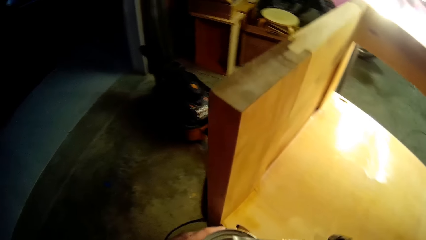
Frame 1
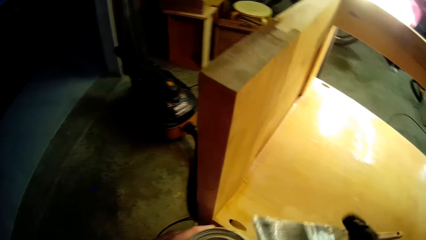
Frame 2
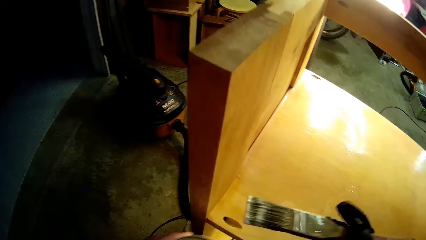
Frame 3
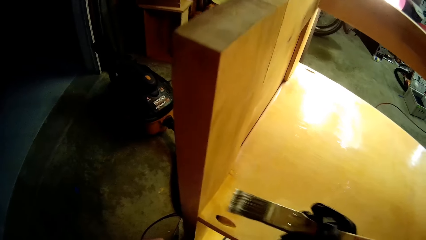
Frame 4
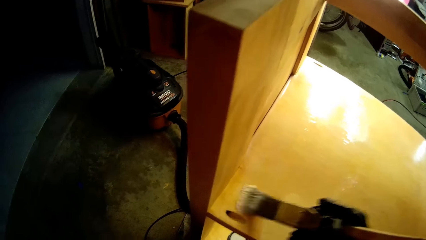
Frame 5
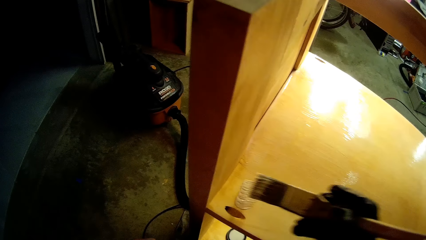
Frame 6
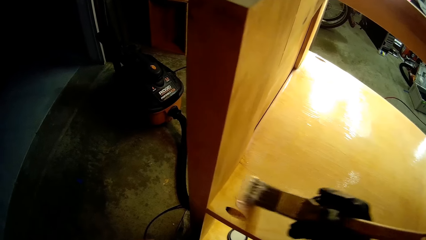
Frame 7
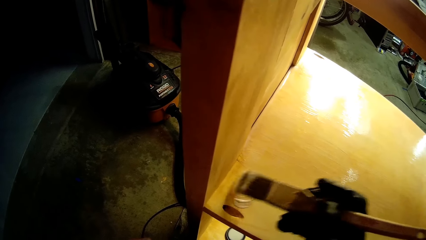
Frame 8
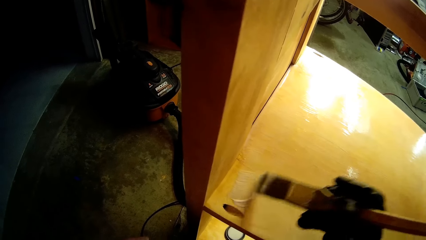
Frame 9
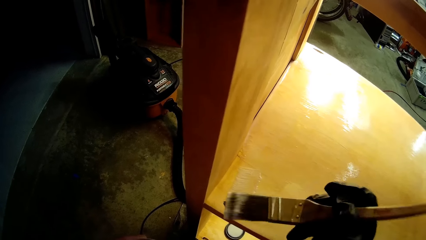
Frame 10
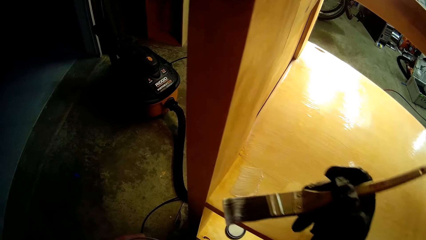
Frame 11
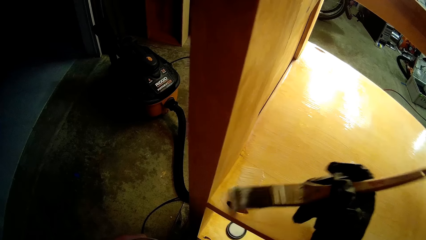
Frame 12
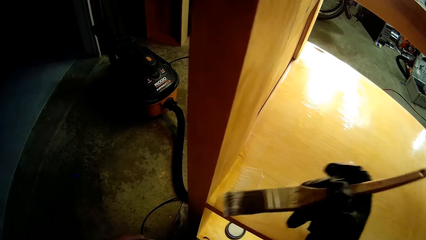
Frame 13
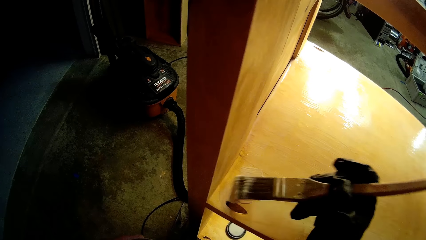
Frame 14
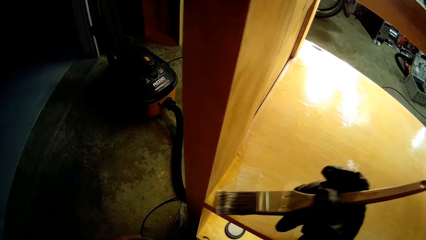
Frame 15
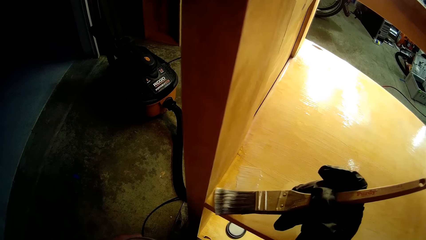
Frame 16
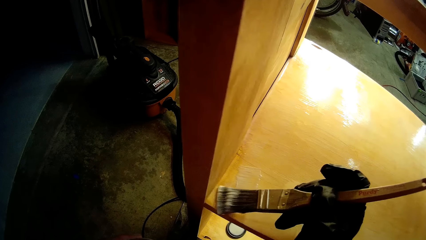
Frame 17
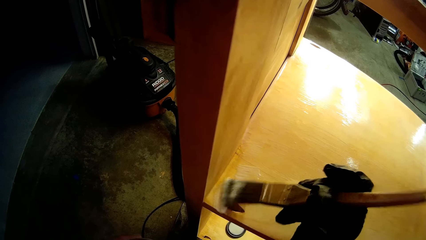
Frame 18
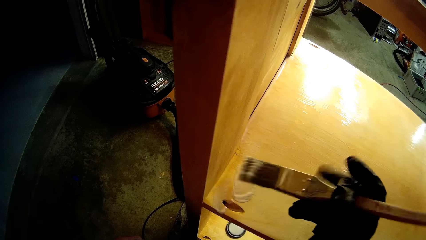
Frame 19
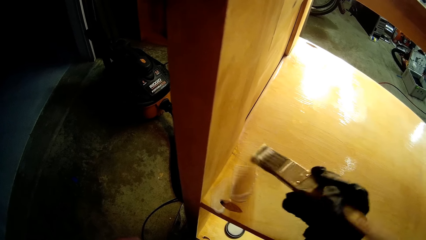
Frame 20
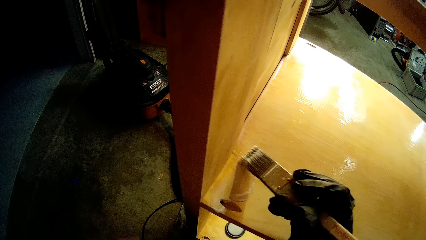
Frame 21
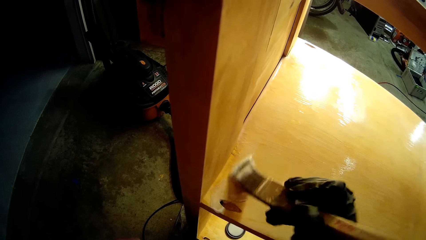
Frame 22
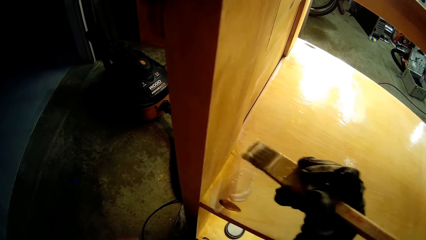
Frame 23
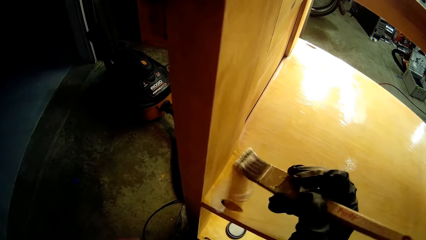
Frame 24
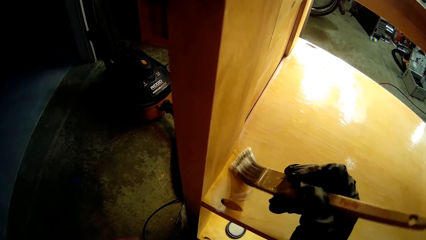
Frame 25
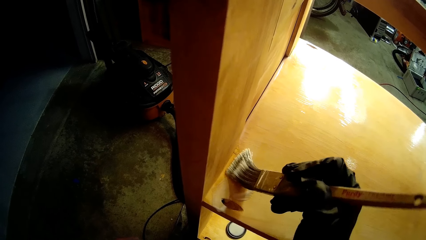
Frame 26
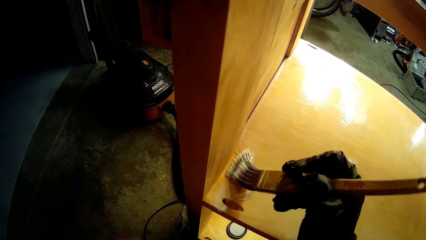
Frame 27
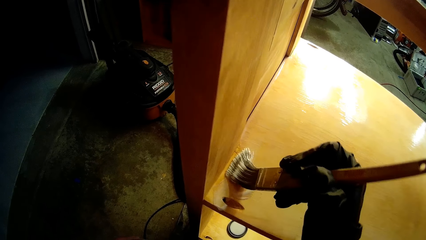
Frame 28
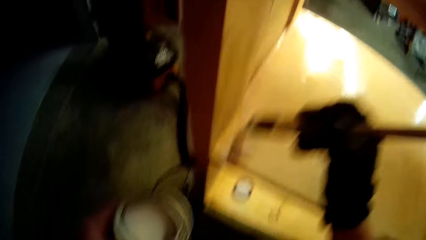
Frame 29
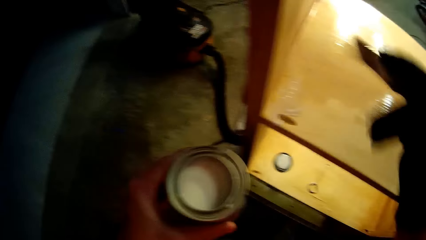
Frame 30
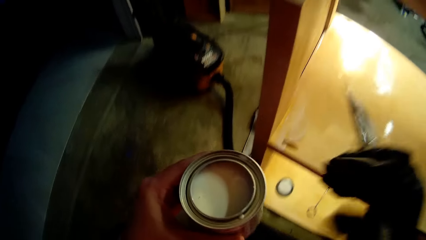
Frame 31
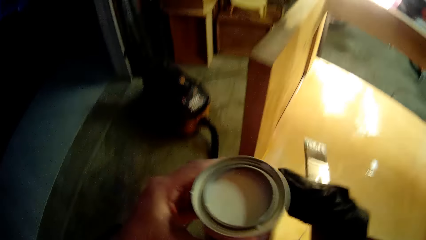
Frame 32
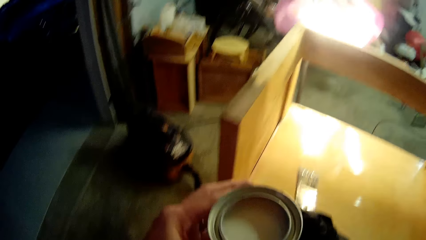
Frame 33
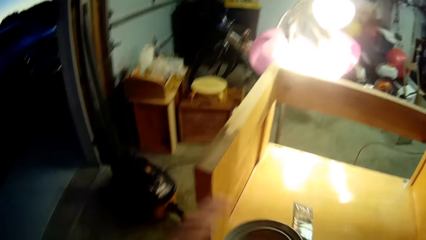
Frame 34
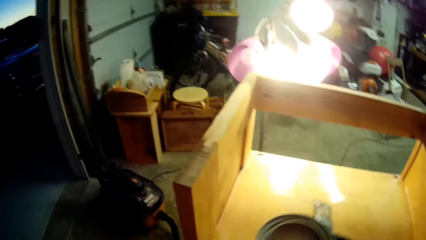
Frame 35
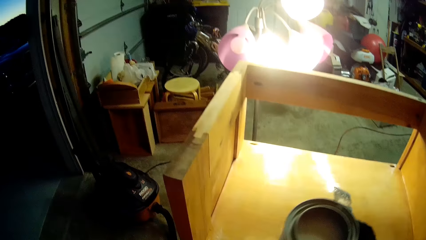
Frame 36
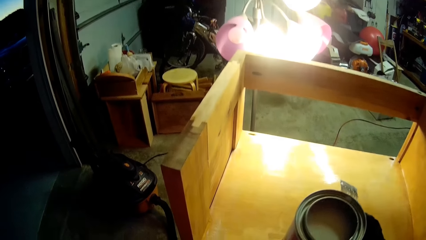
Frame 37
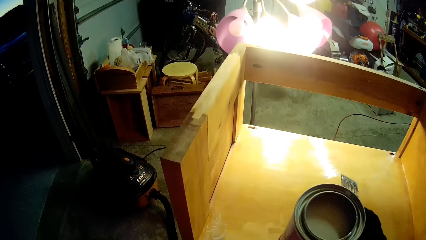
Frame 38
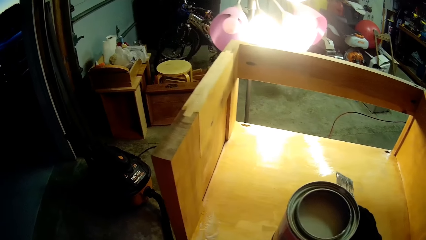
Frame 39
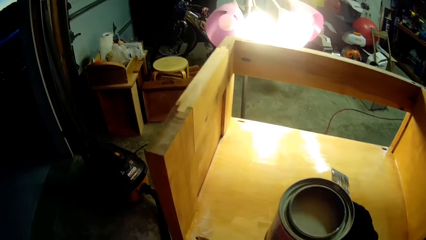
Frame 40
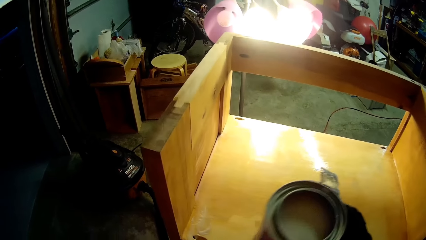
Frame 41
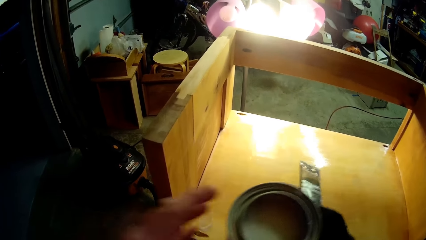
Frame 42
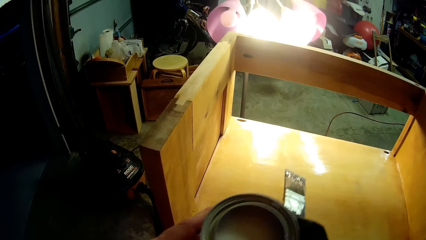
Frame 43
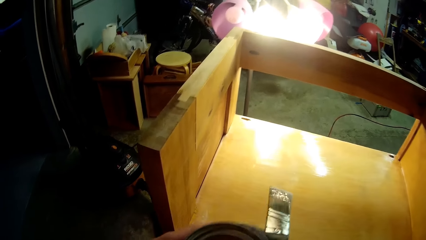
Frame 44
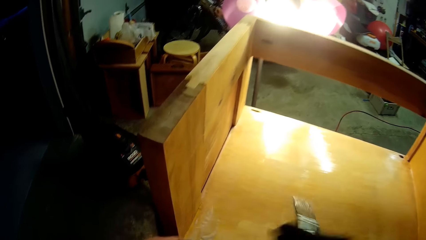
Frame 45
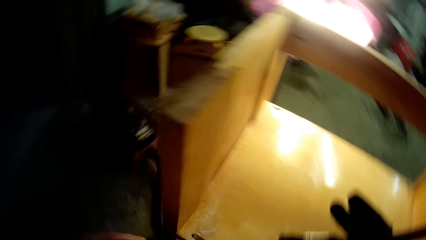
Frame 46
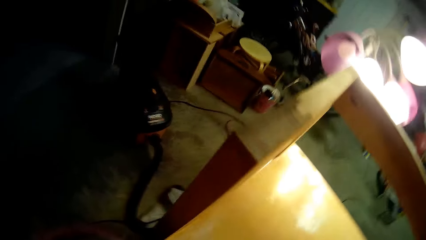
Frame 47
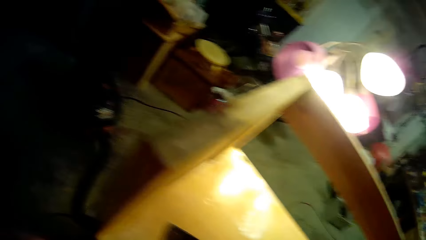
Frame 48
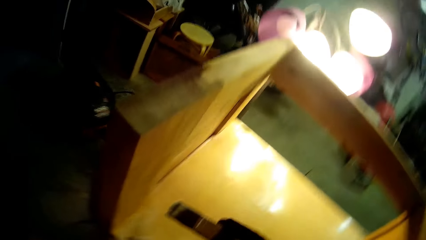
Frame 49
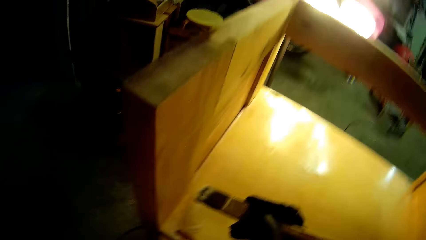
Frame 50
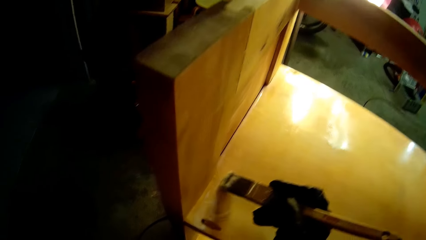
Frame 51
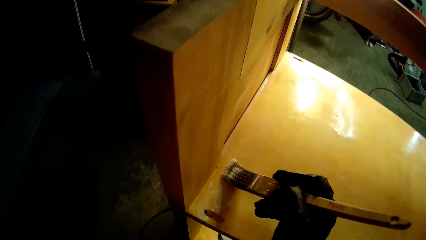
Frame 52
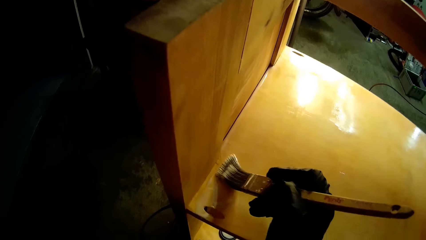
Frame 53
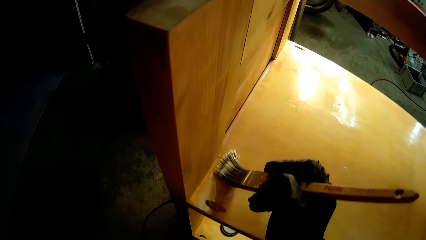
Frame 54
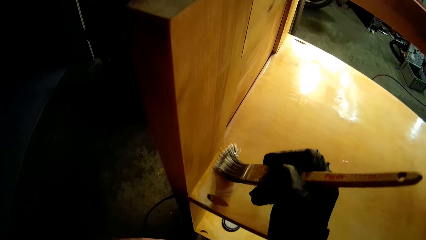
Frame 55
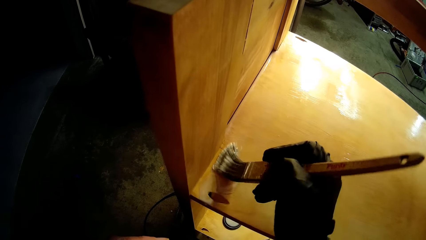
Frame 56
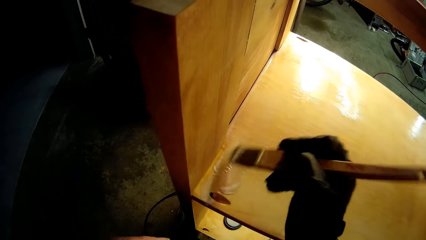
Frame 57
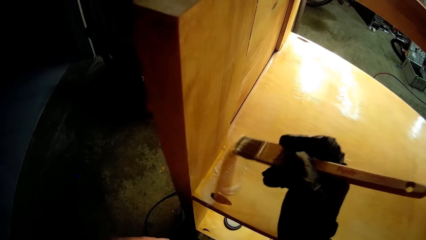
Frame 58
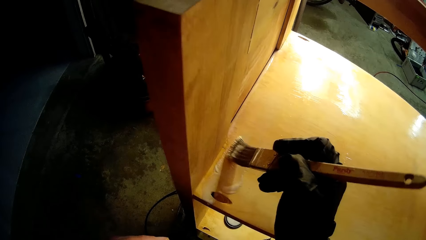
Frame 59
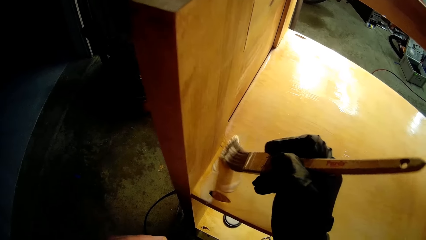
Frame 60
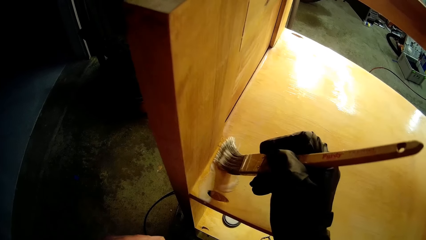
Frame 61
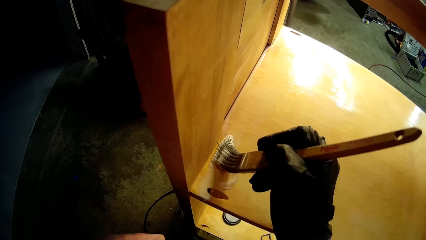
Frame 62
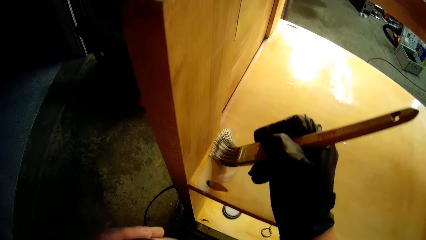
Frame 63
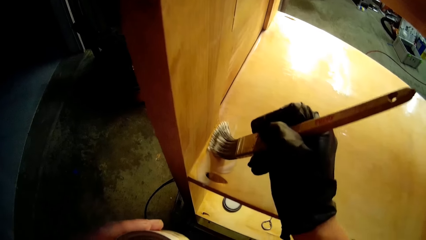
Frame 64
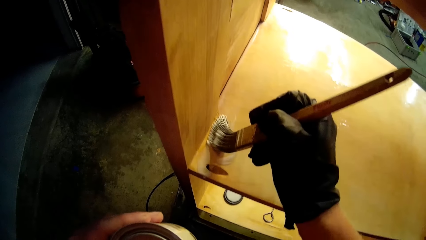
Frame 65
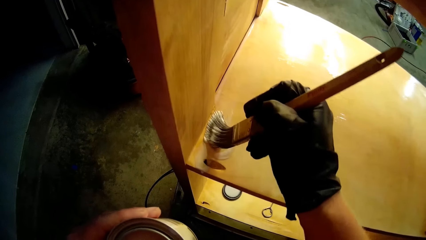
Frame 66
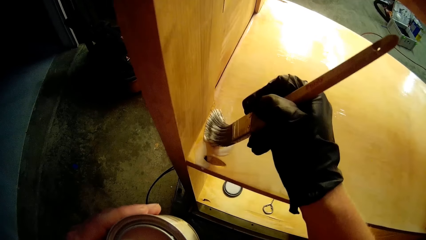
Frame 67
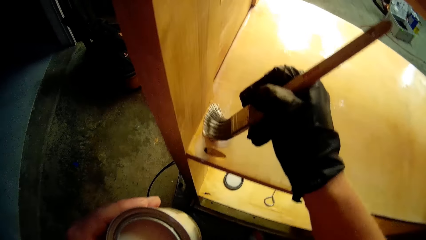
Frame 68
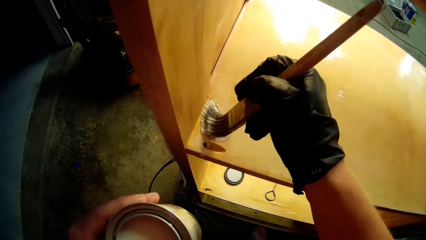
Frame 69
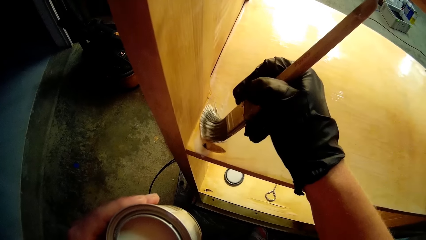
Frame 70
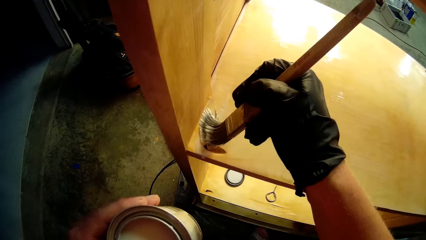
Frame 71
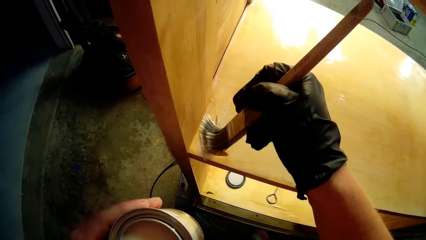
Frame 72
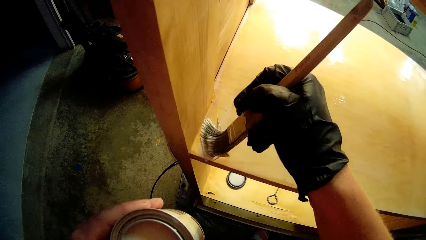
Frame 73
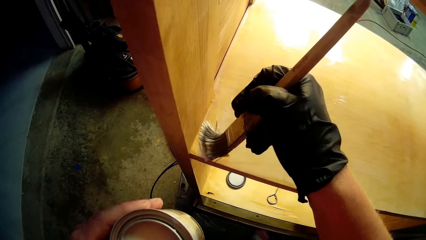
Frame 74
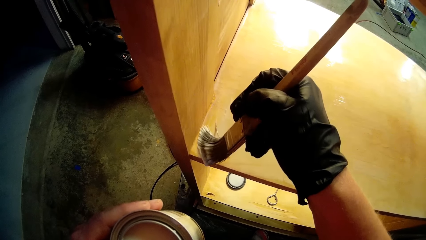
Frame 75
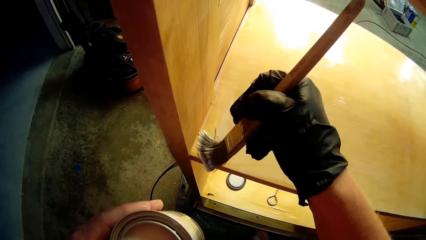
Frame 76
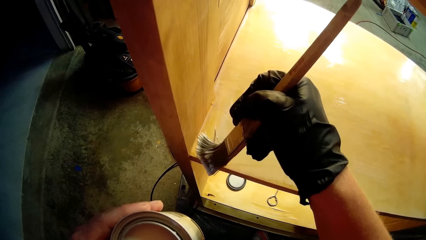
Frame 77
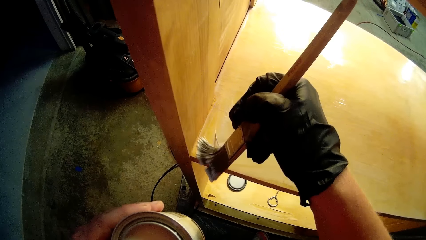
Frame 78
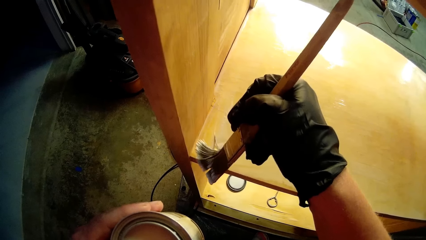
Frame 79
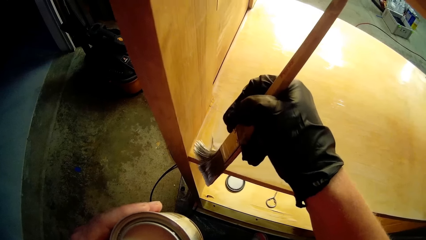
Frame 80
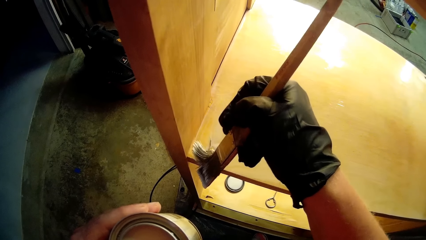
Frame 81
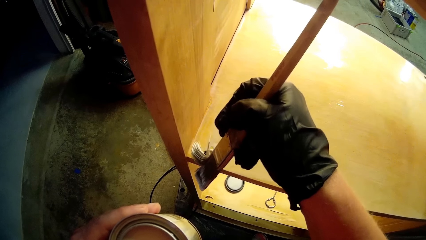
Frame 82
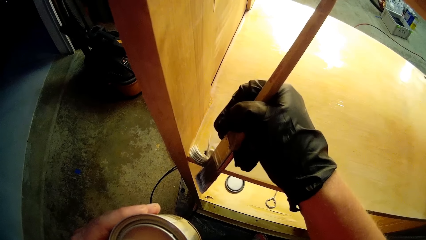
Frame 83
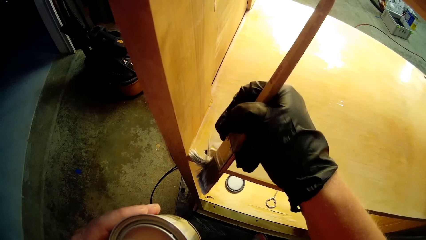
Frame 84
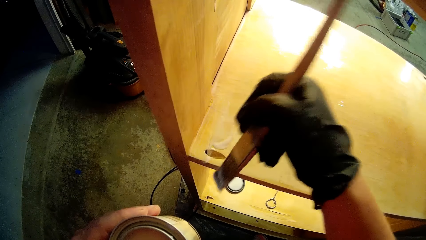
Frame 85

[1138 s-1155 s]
The camera wearer paints the wooden structure. They hold the container with the right hand. They hold the container with the left hand. They paint the wooden structure.
